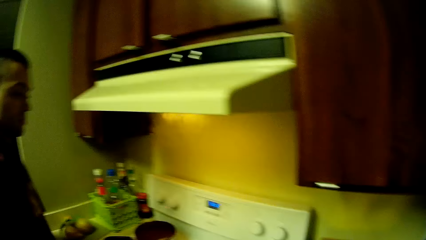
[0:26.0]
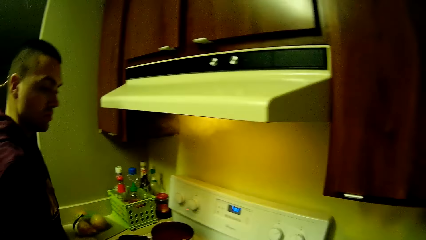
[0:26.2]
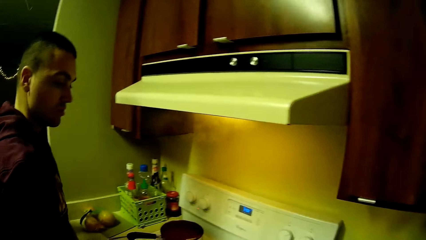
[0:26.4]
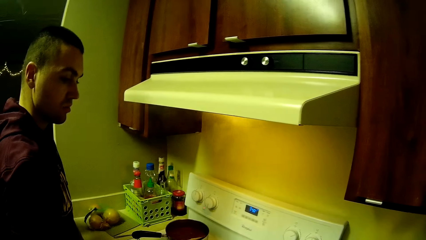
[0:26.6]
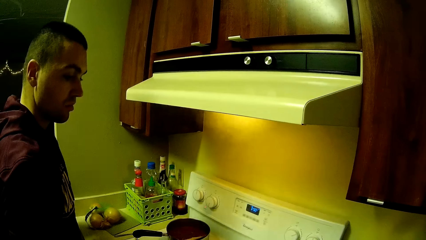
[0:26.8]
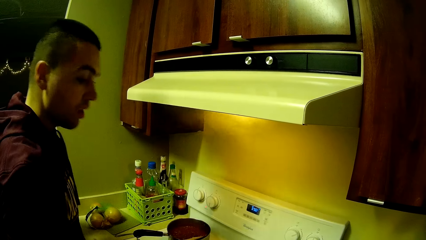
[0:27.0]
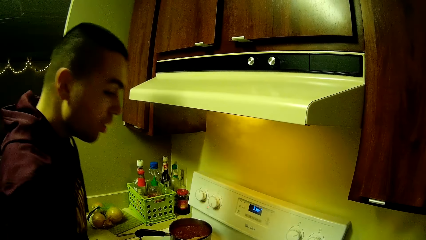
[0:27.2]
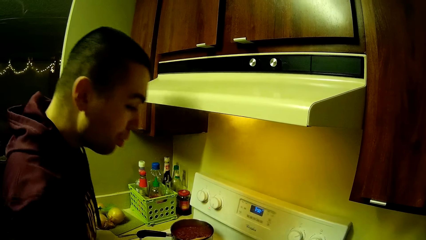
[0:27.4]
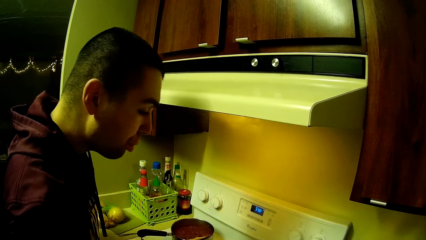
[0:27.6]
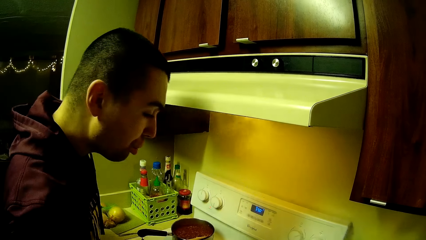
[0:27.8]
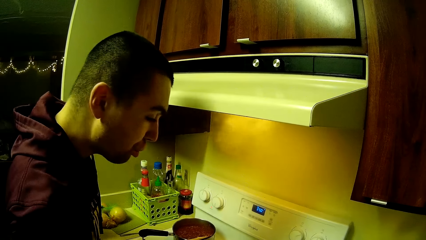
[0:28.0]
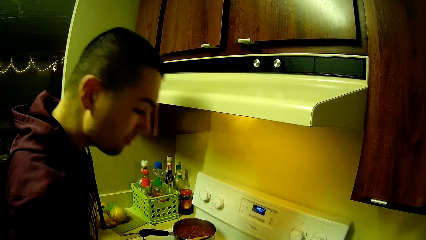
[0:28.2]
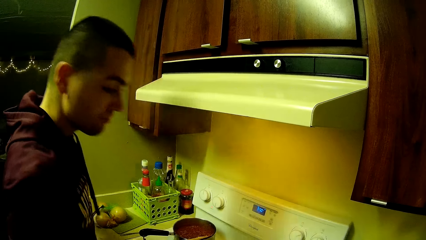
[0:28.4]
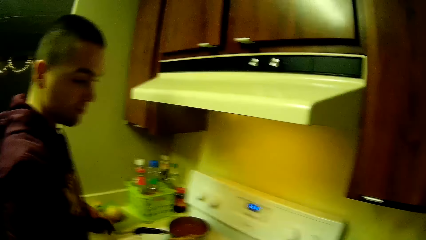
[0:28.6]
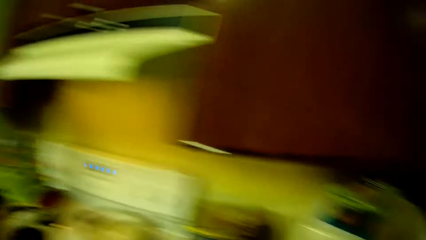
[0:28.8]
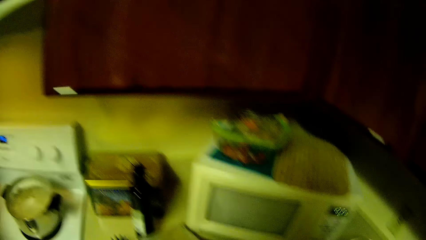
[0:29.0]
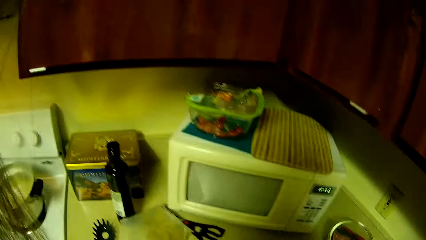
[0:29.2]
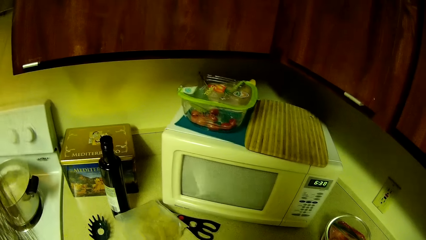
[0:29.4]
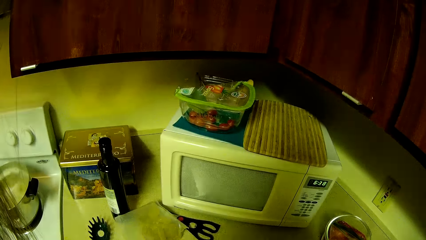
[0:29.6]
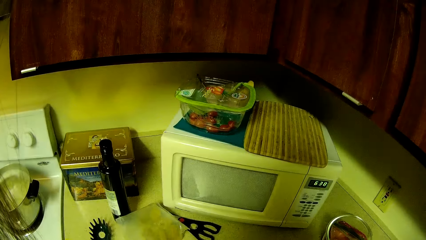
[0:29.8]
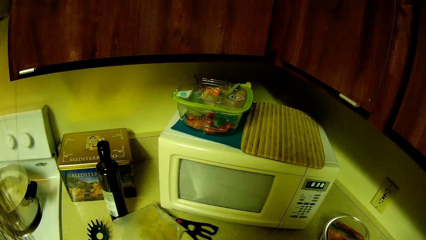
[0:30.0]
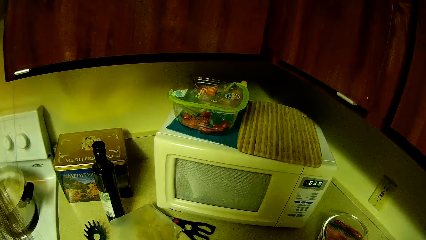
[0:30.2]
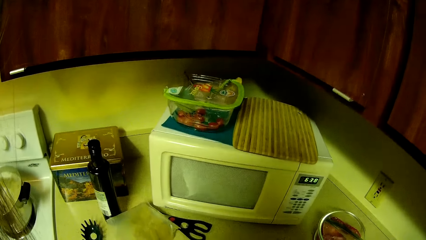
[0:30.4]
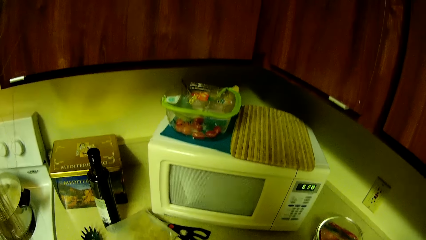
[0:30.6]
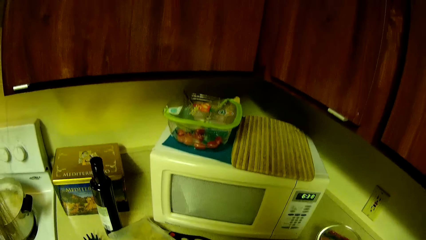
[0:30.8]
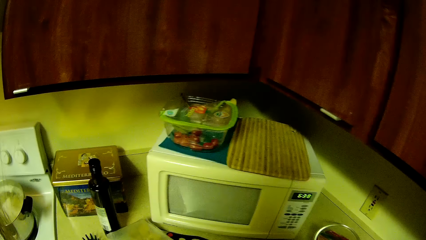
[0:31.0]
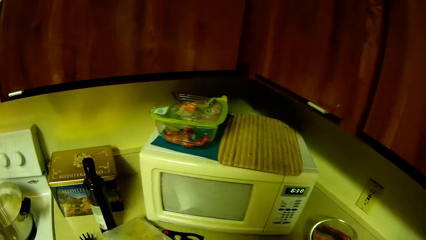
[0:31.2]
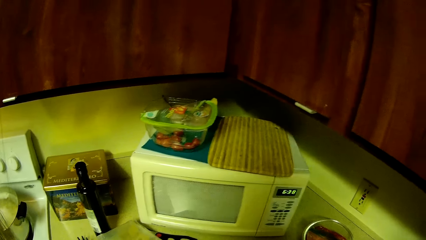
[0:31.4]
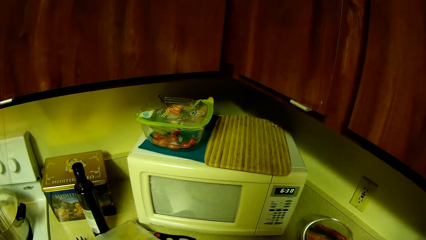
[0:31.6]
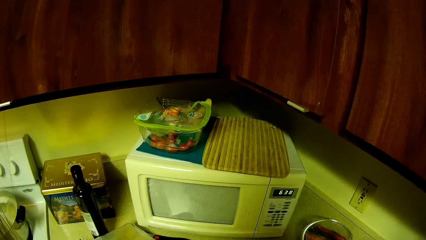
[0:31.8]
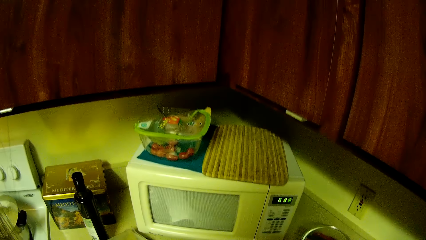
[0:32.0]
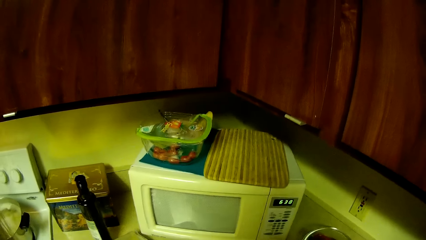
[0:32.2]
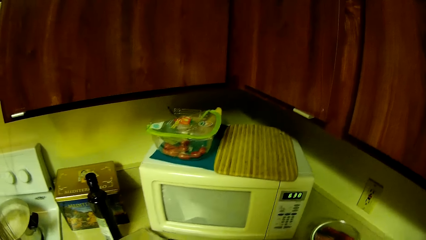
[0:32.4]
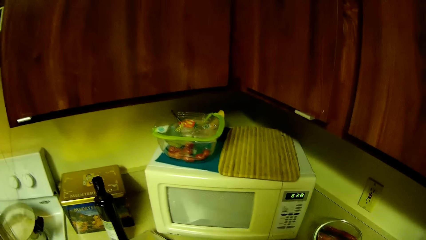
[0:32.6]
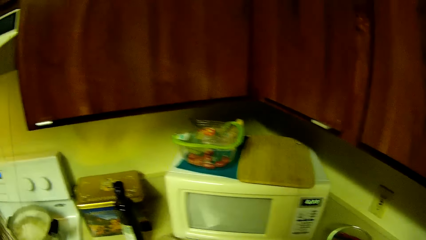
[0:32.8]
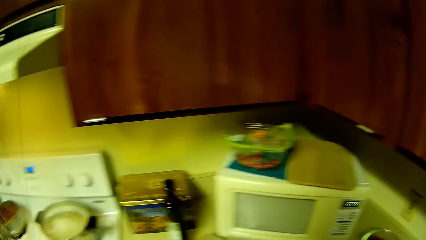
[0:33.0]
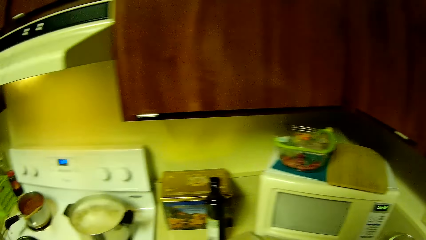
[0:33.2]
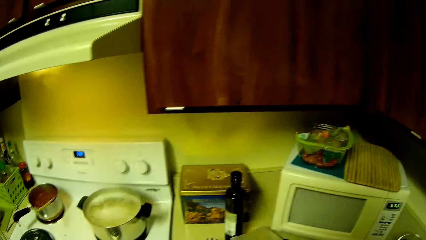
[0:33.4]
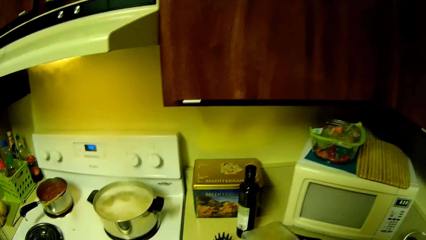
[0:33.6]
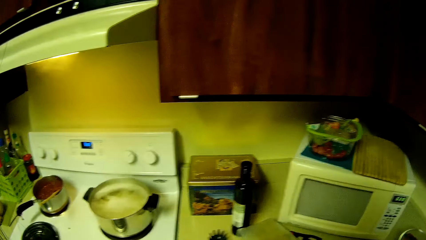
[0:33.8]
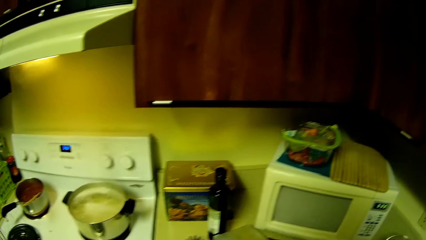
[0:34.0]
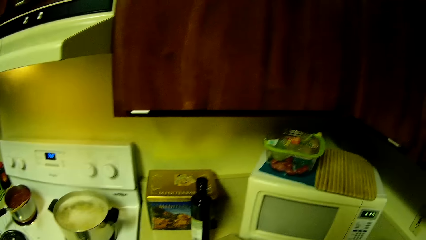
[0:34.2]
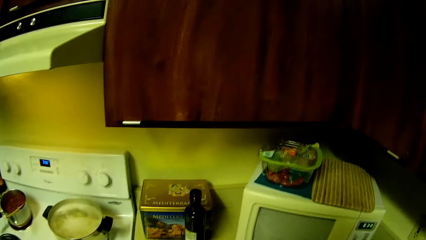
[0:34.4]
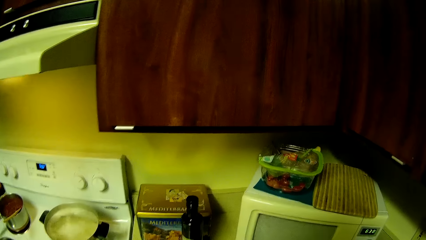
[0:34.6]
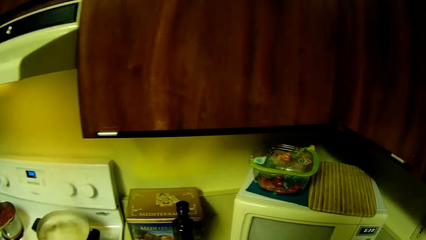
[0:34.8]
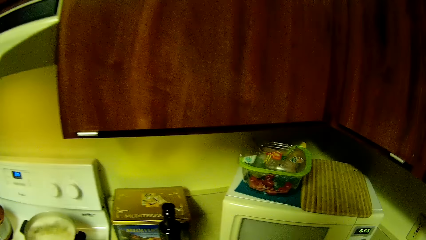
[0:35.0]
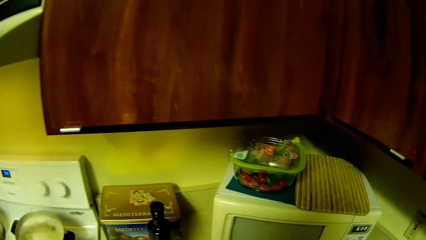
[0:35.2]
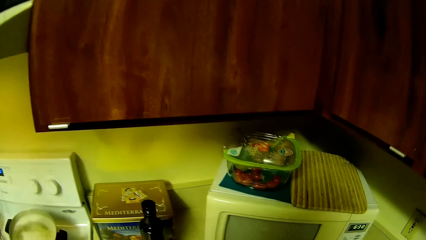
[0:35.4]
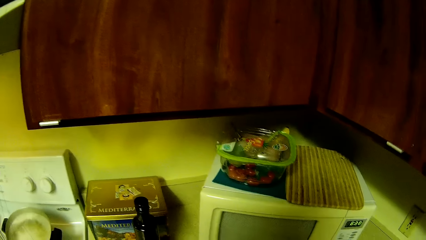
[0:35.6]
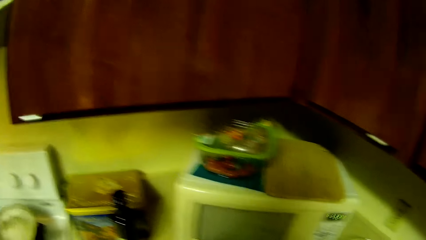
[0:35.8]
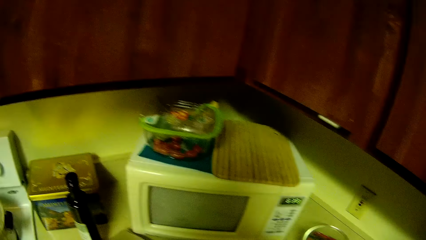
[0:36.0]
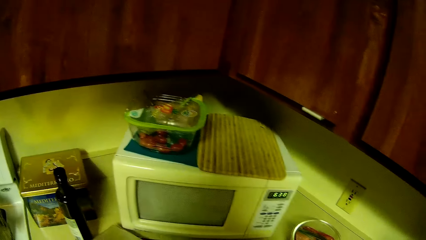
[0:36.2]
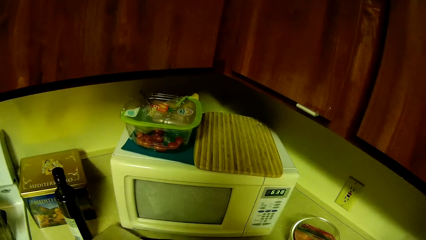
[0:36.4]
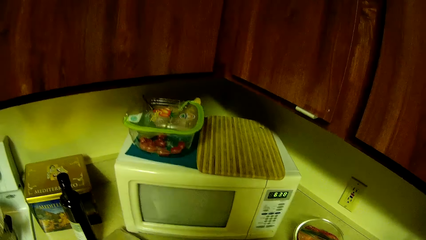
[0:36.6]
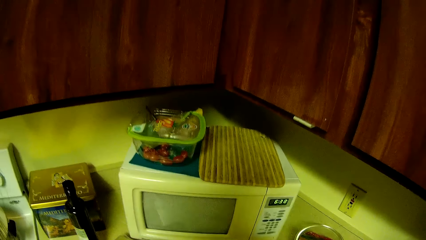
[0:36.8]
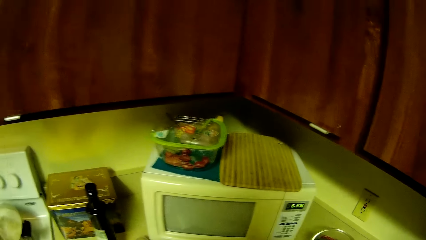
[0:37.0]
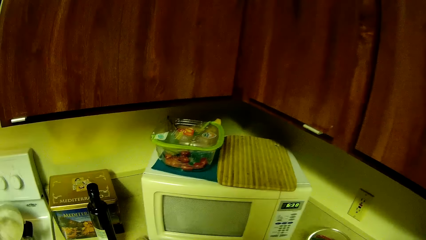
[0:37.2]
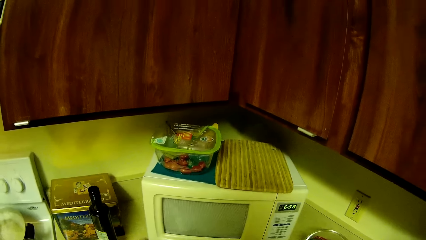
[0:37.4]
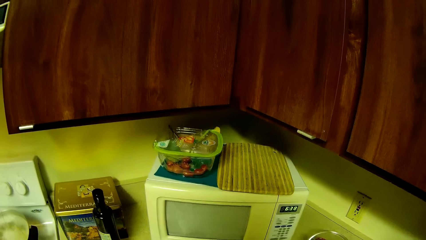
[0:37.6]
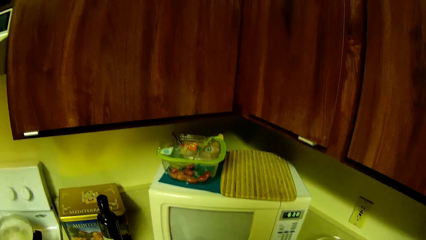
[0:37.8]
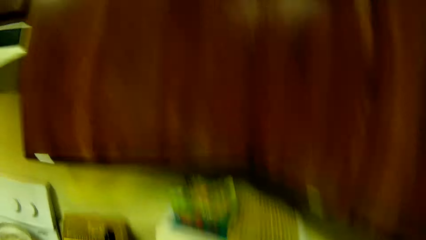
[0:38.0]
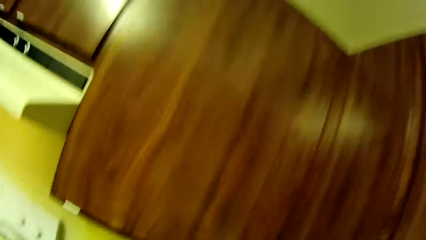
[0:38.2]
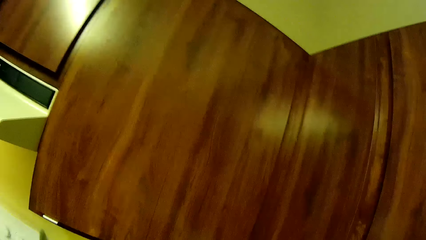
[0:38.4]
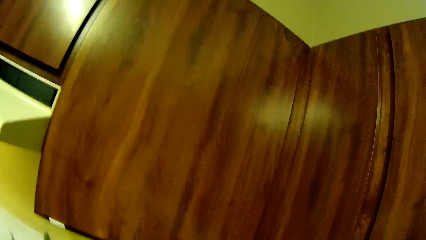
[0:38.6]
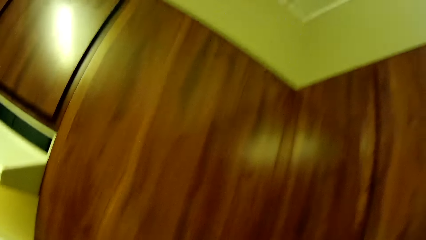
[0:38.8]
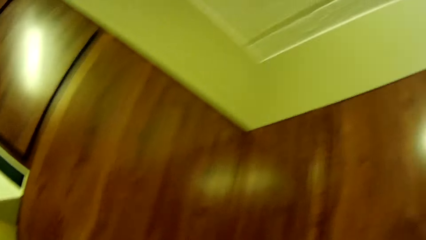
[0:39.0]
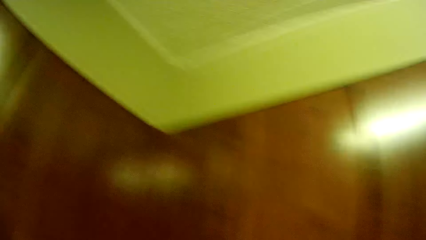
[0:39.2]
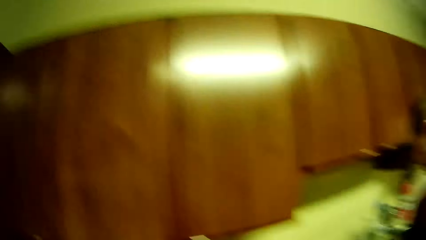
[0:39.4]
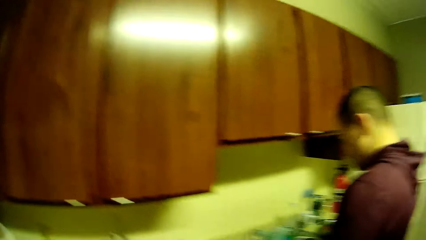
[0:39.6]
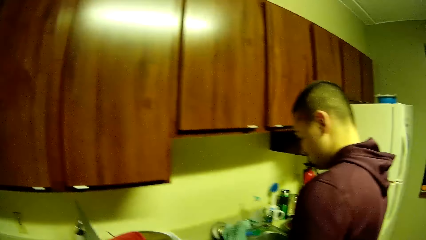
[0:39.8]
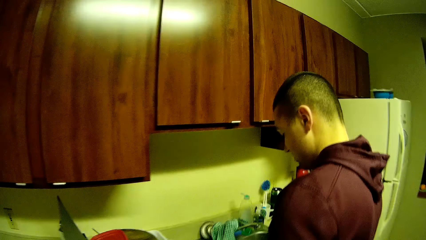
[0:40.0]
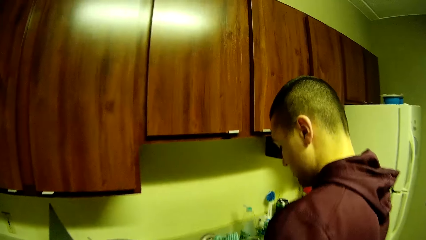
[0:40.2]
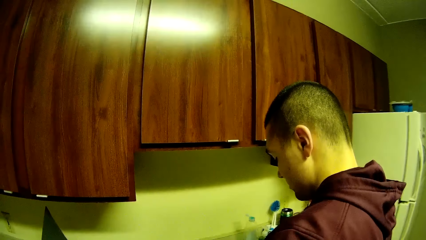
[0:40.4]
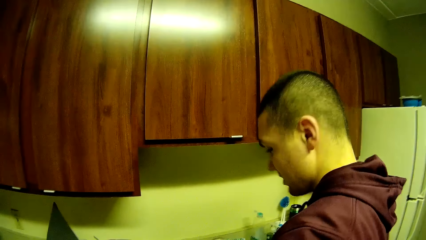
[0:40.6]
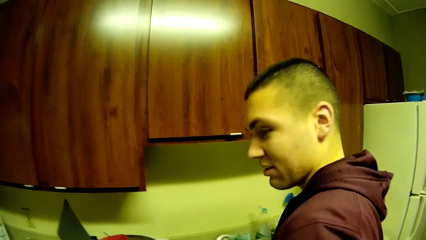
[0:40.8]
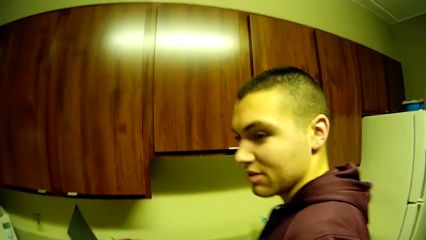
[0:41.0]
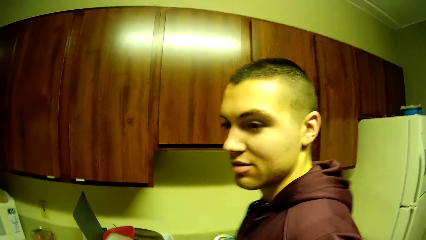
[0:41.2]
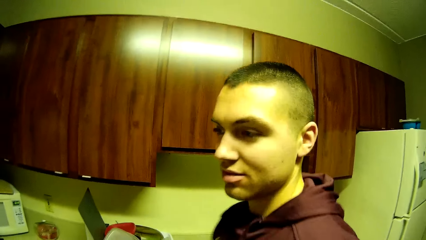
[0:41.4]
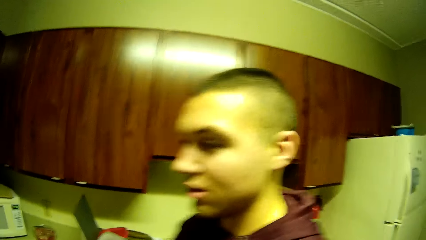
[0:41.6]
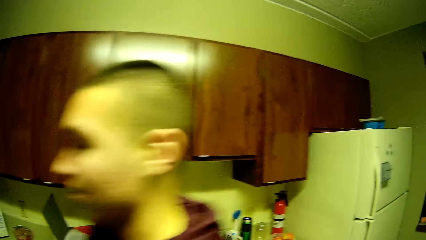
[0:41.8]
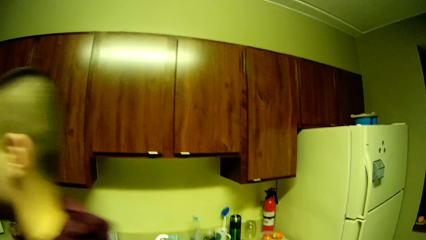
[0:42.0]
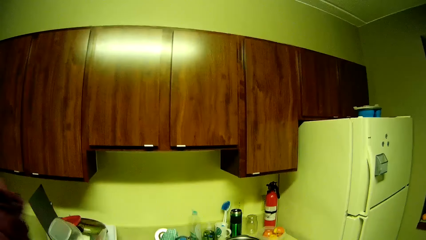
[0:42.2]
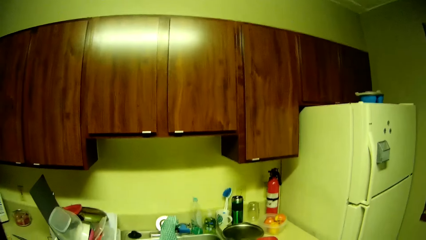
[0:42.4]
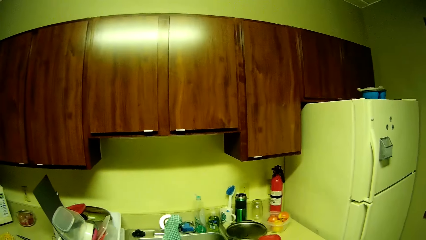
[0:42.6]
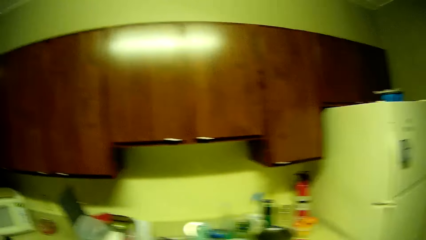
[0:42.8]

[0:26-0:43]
A man blows at the pot.
